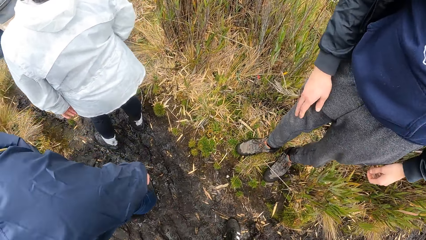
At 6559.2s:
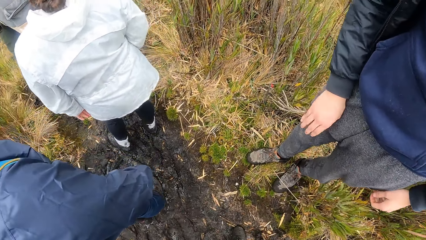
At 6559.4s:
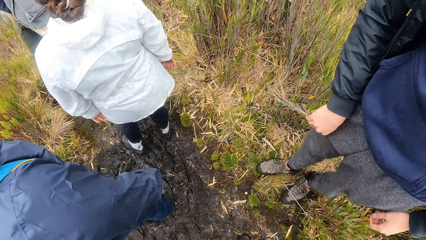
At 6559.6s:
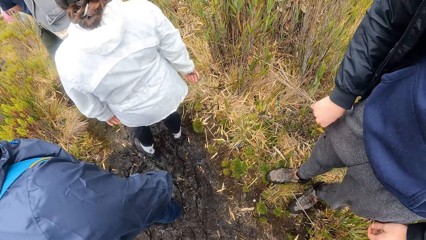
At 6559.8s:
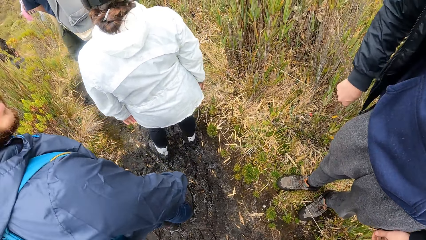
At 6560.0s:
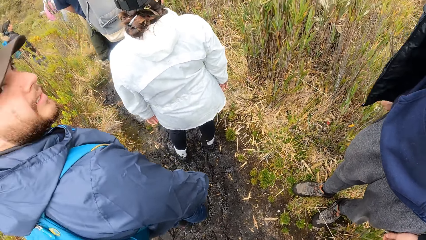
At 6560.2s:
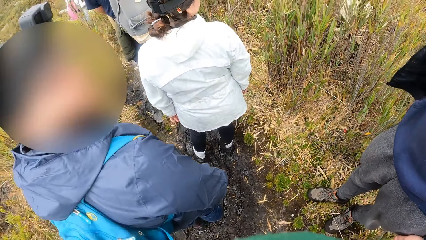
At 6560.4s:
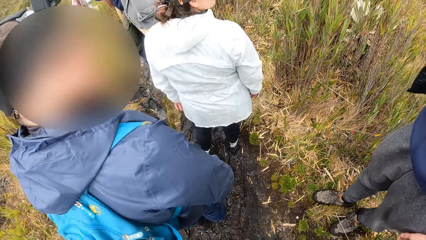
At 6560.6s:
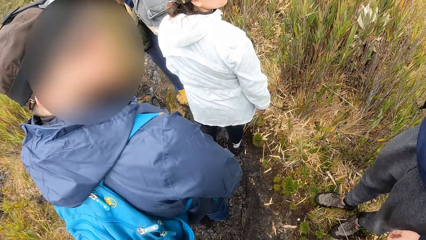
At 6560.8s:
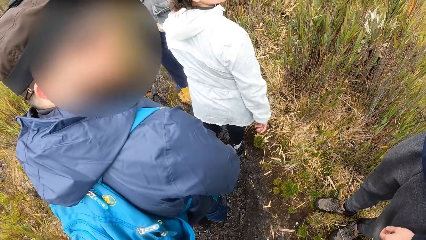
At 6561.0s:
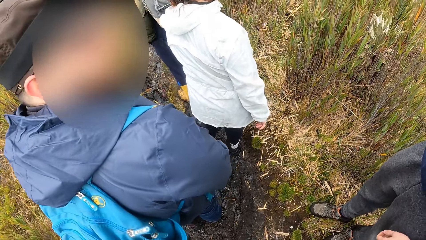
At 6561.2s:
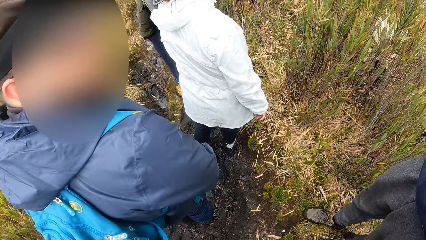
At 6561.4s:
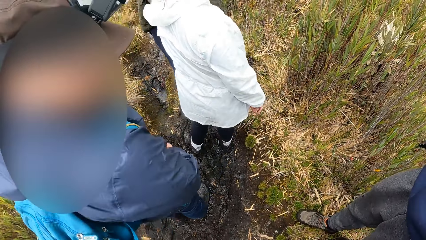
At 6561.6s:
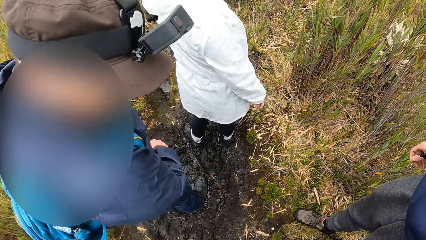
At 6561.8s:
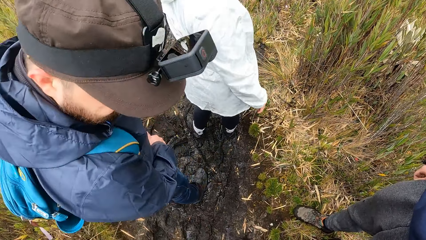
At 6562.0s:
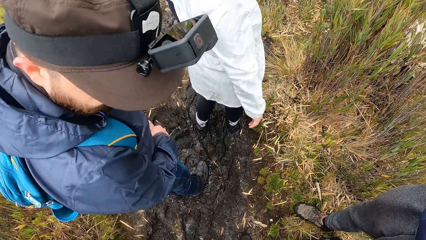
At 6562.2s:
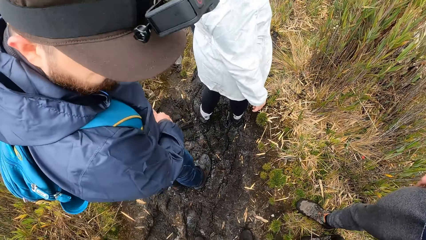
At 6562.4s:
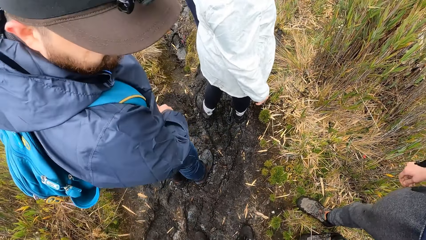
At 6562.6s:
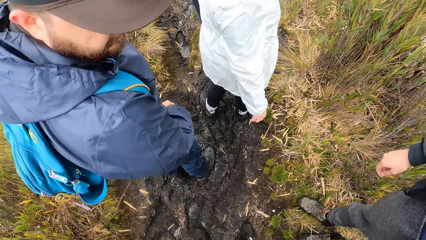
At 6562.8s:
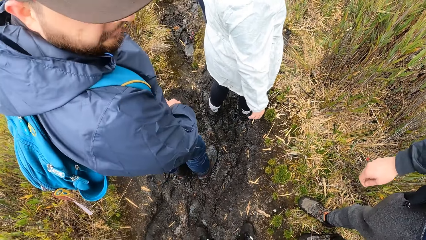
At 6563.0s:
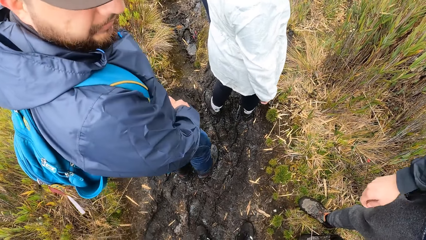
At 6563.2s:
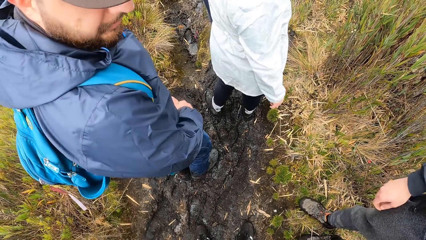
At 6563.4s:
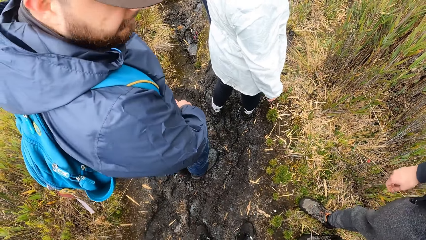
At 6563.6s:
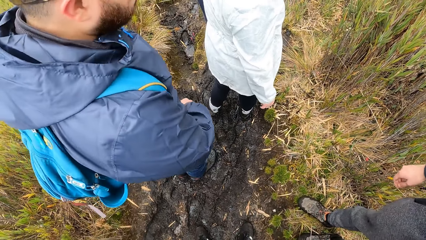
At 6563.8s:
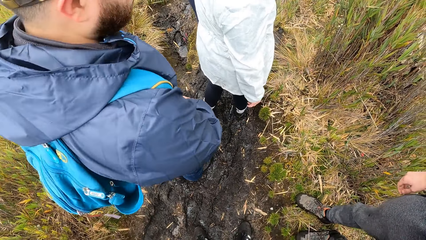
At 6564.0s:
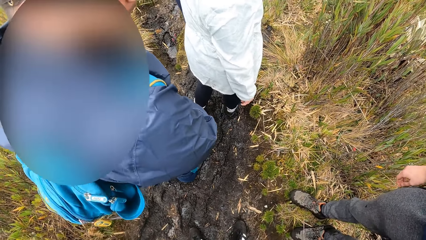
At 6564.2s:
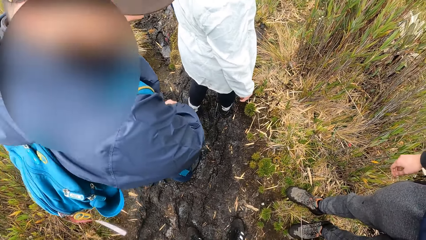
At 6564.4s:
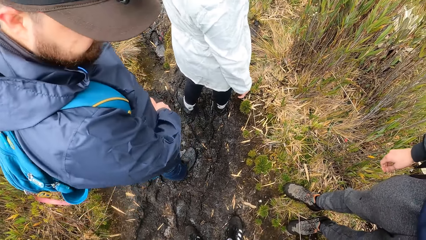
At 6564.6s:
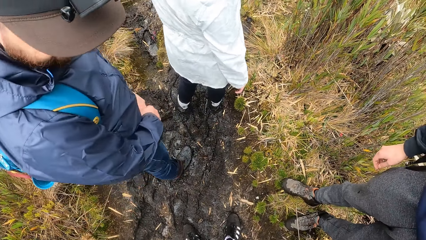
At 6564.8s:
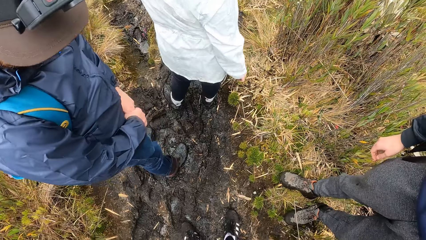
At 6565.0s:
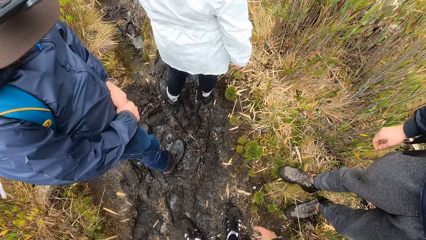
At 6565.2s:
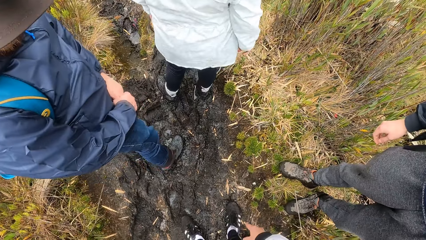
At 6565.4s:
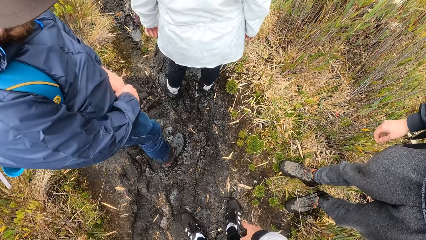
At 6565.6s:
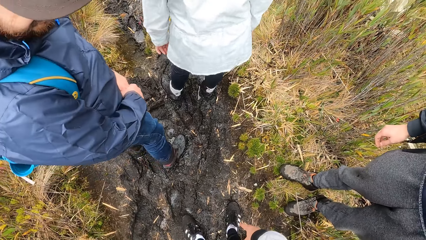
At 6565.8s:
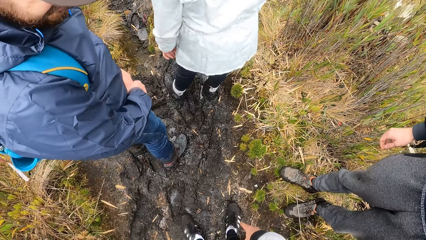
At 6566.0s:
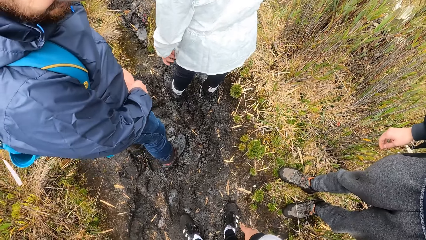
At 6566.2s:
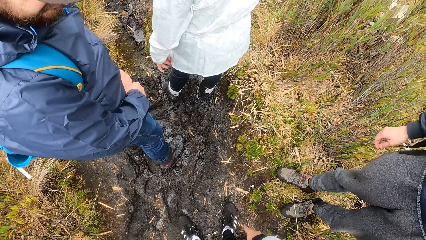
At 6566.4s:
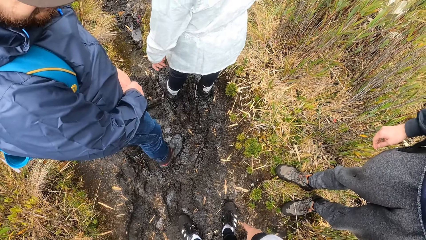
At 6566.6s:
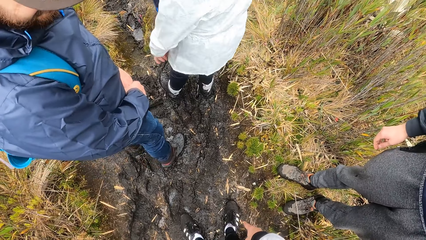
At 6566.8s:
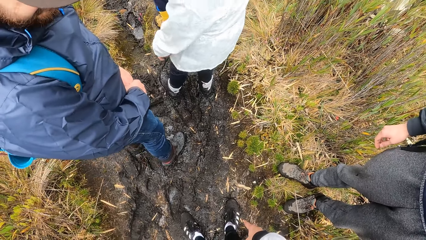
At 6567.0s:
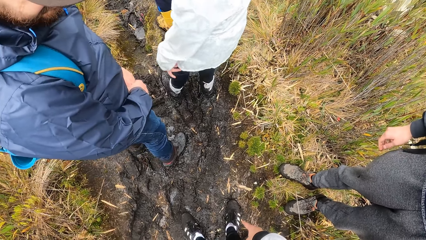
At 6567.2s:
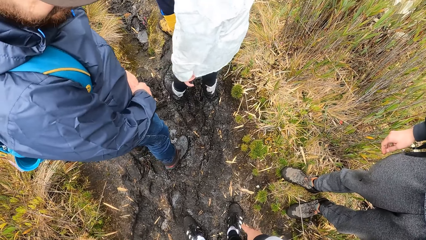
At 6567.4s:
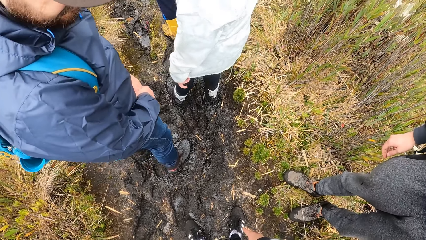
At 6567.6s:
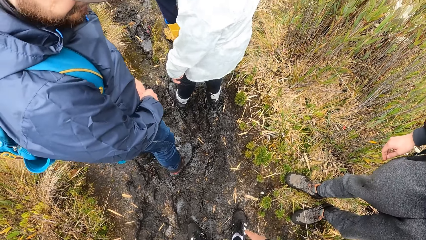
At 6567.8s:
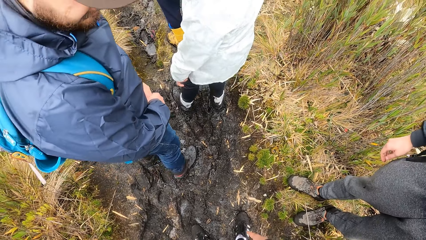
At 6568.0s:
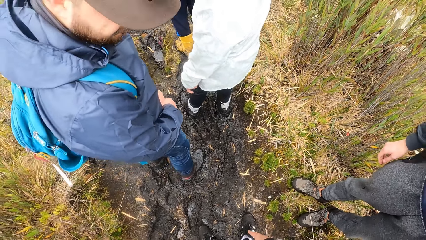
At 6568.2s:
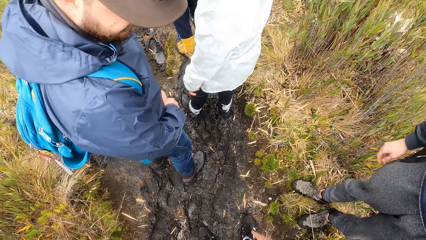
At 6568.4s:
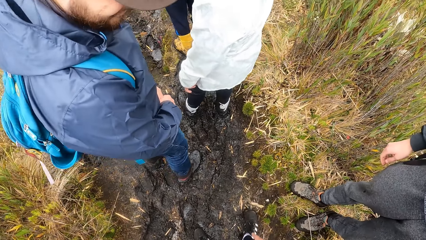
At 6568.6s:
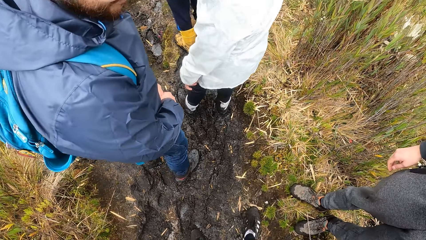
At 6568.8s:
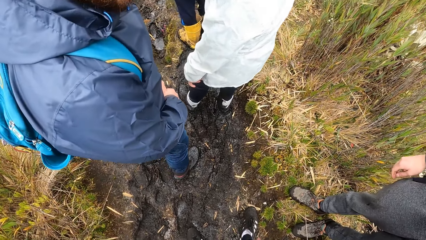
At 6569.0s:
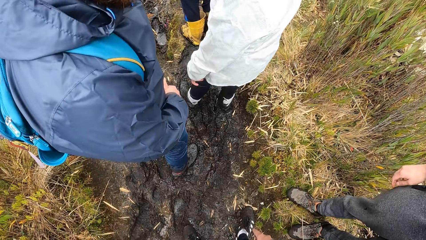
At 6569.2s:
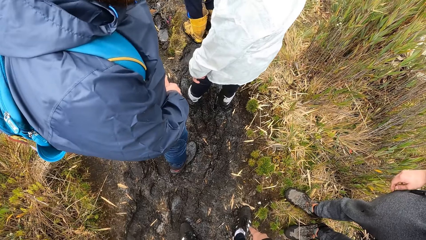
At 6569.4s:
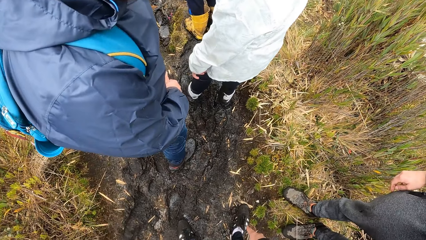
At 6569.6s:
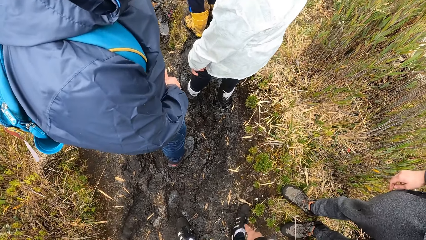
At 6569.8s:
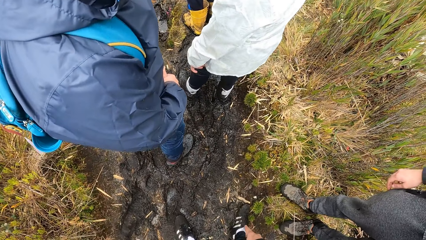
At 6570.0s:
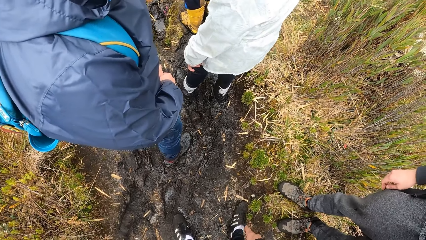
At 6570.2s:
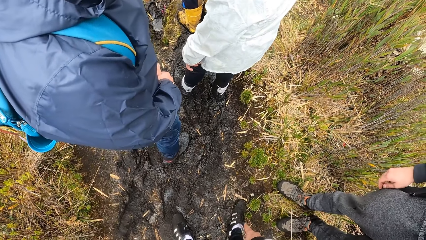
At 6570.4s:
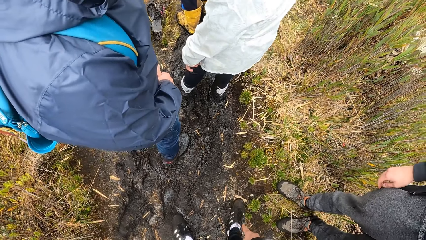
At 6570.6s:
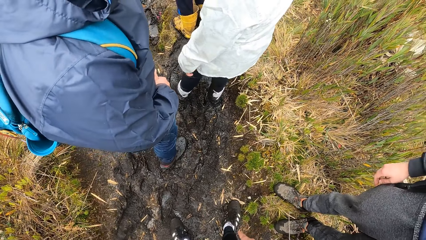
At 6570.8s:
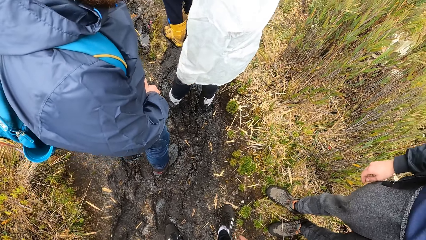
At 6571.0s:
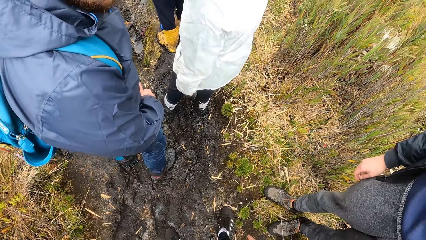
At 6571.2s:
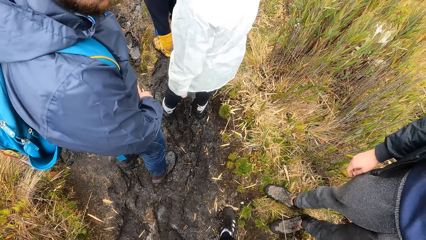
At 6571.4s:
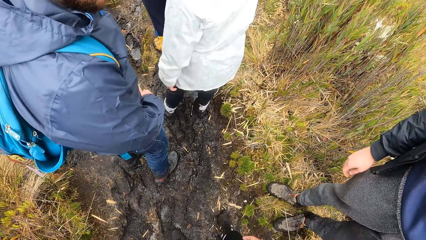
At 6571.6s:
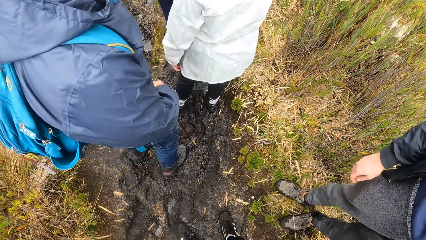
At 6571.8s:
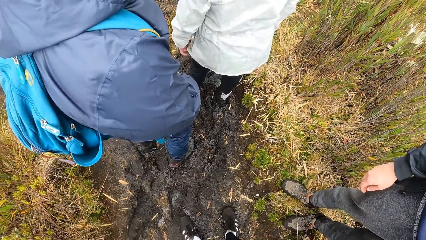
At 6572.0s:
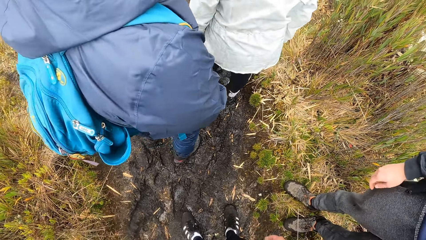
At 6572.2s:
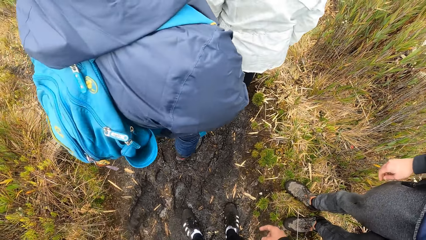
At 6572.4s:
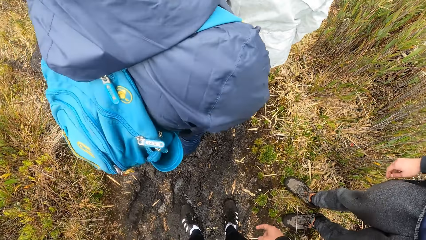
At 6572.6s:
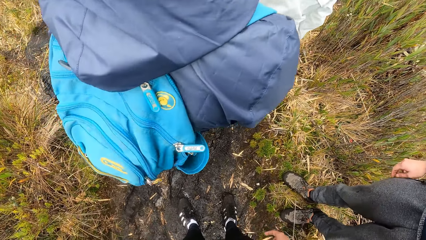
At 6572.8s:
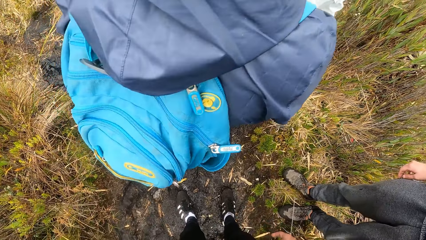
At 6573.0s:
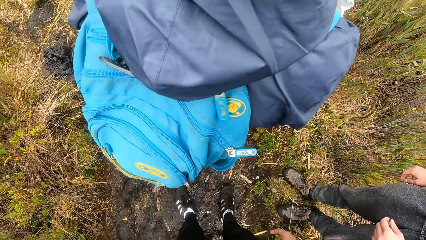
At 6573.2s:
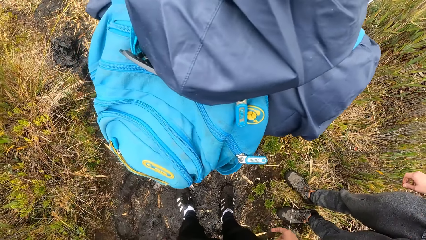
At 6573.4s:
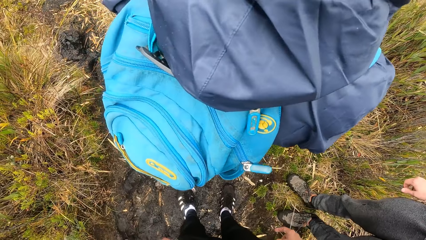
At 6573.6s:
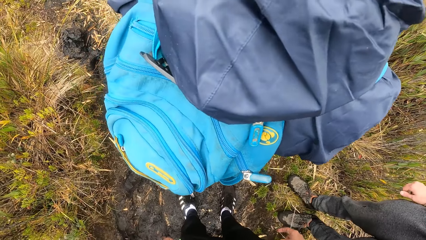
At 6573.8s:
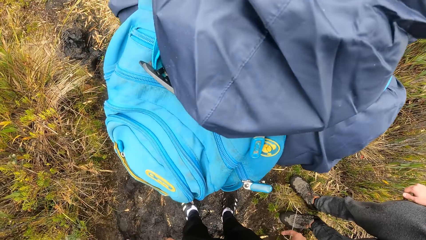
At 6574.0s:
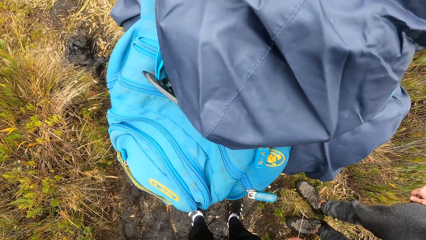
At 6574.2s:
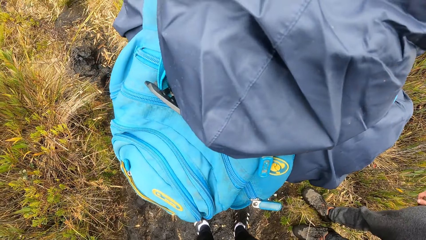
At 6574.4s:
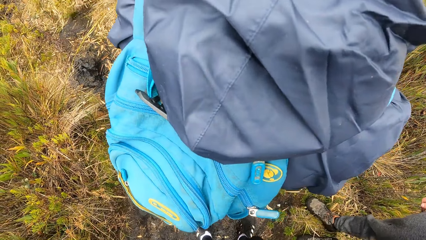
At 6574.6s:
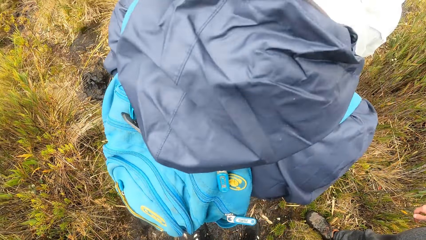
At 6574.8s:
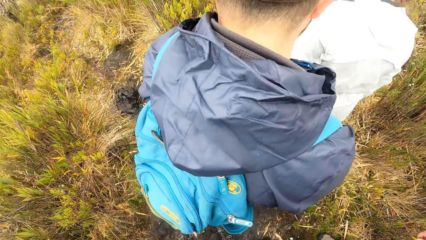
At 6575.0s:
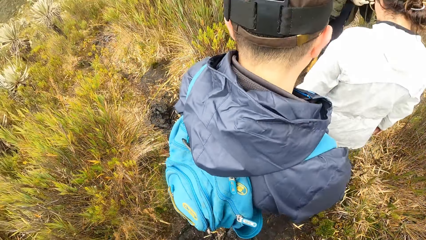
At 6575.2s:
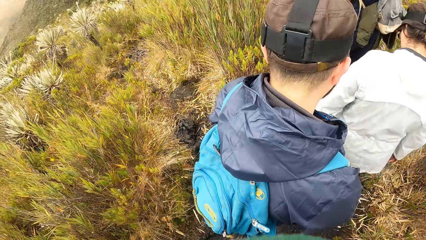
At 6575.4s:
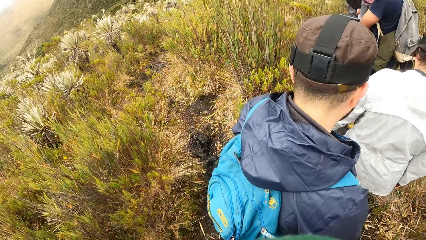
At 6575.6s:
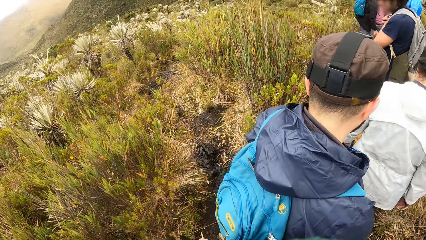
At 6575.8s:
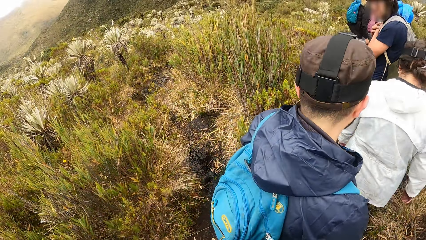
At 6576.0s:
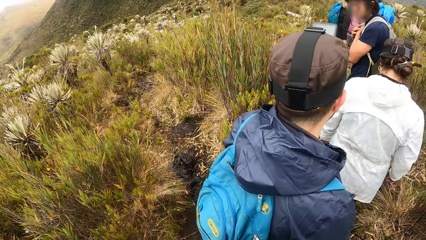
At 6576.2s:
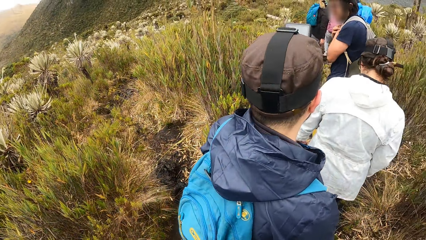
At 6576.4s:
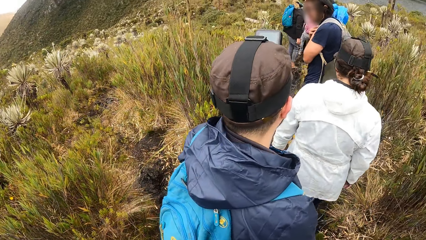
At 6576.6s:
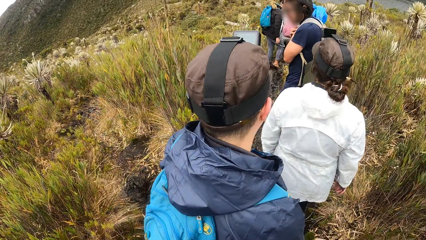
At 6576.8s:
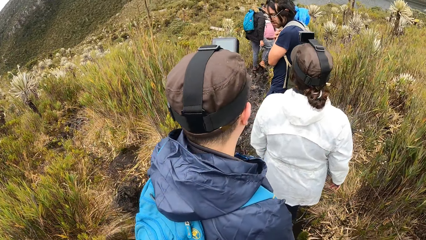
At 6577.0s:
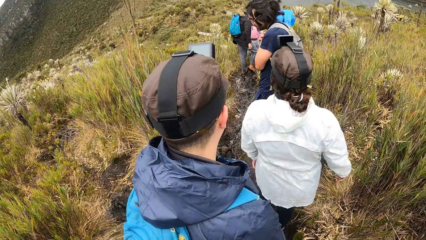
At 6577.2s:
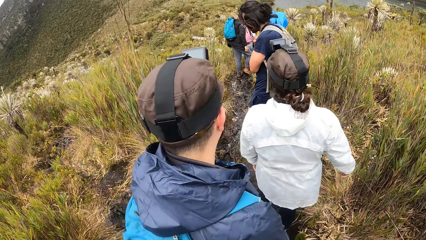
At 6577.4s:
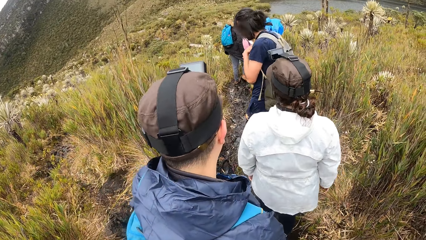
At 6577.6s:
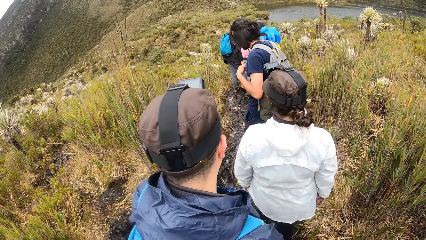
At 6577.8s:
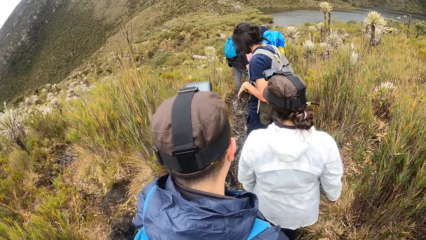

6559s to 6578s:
The camera wearer stares at the shoe. They stare at the field.
